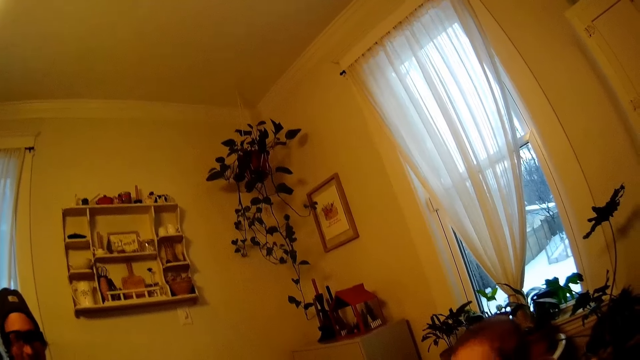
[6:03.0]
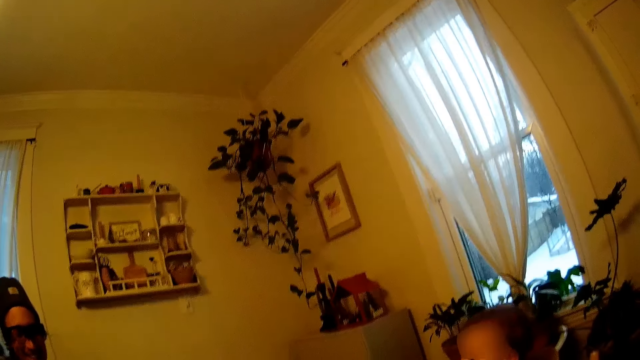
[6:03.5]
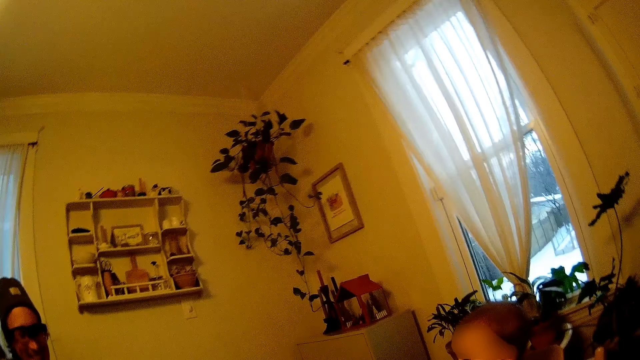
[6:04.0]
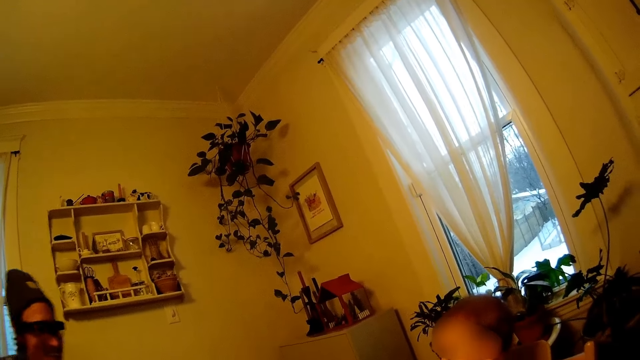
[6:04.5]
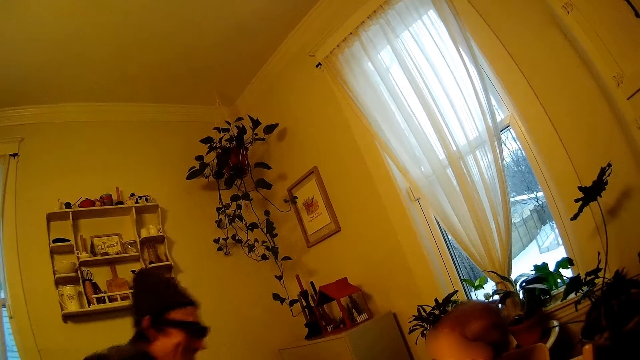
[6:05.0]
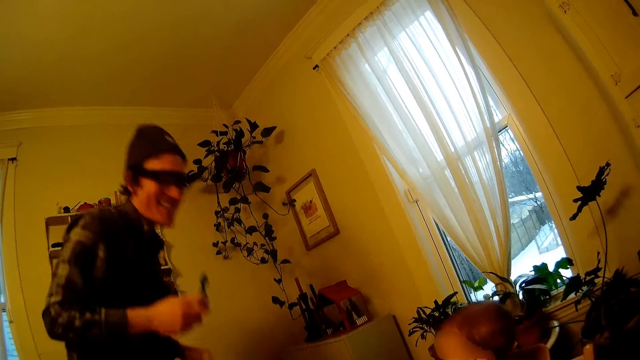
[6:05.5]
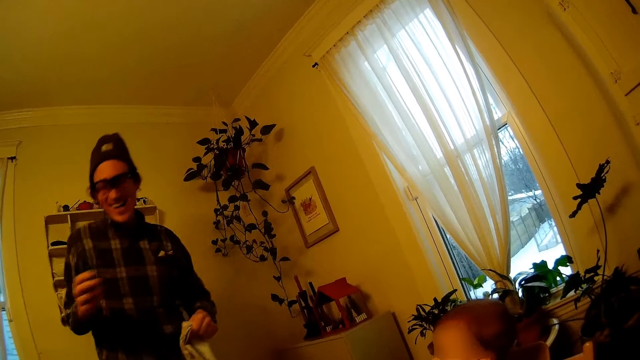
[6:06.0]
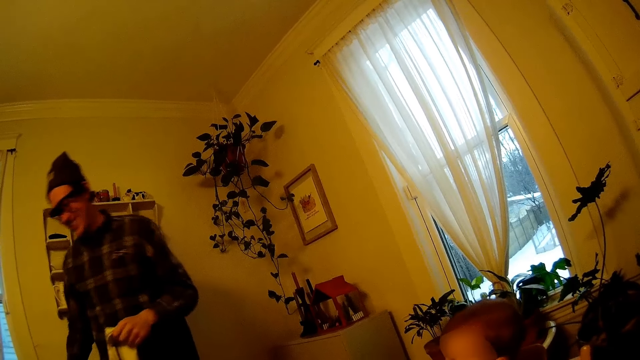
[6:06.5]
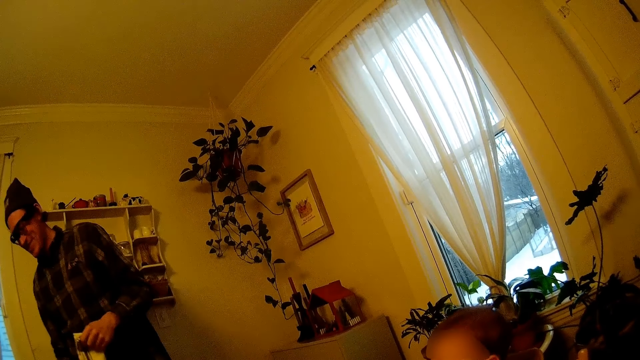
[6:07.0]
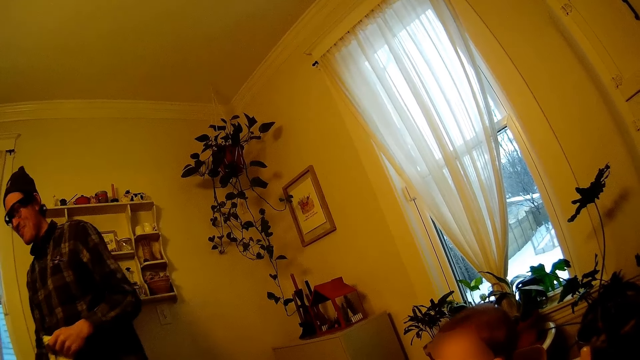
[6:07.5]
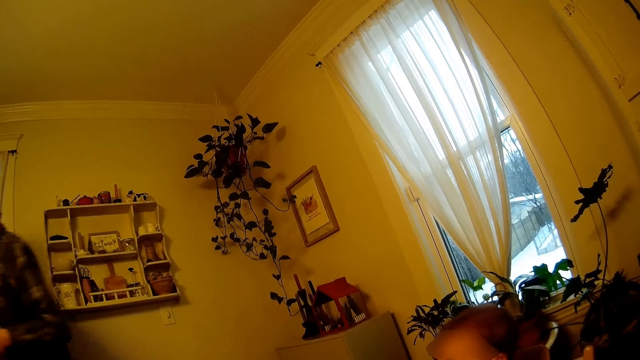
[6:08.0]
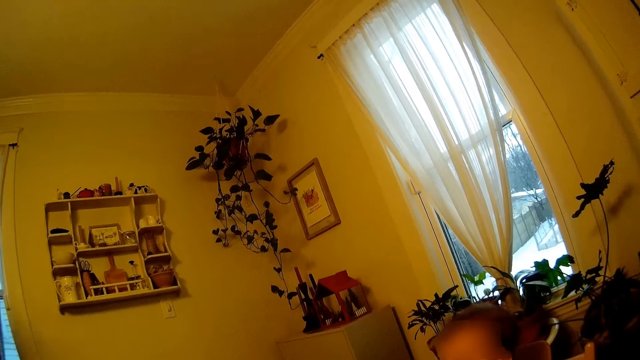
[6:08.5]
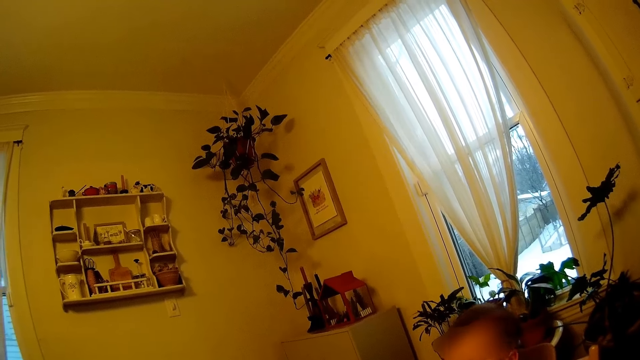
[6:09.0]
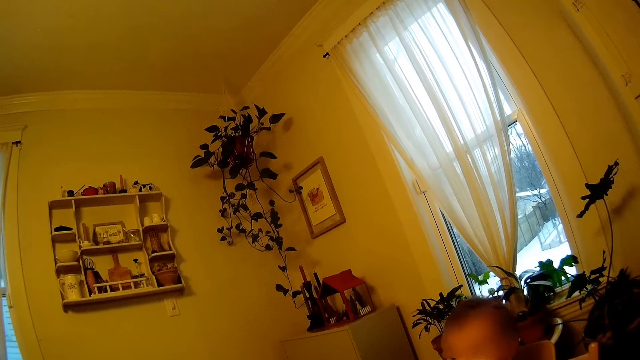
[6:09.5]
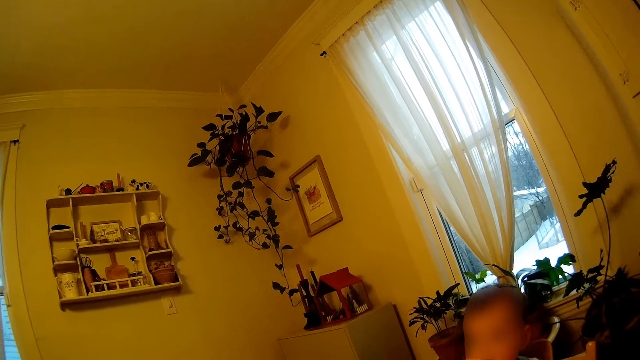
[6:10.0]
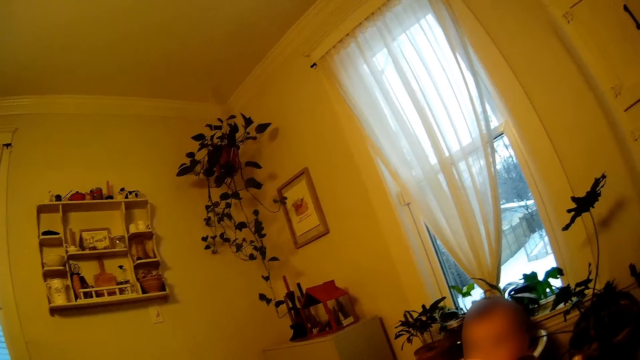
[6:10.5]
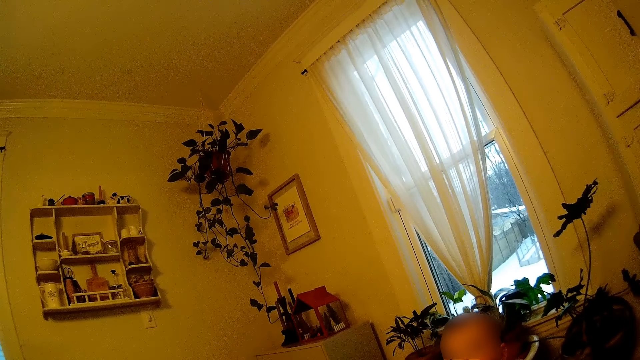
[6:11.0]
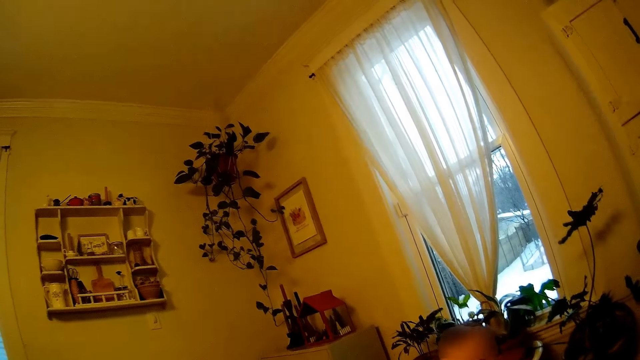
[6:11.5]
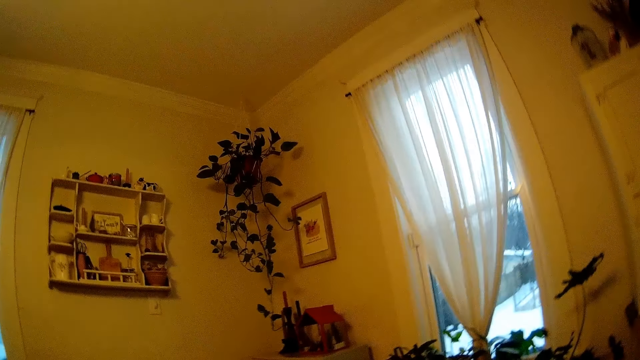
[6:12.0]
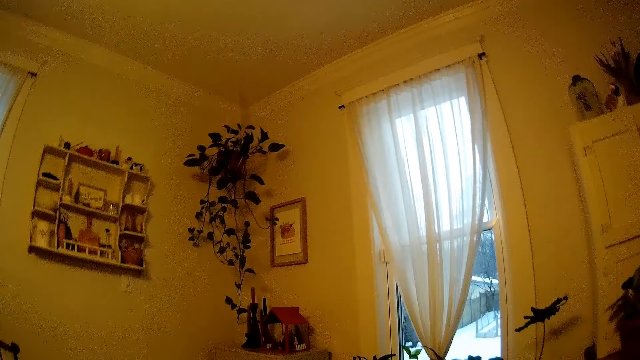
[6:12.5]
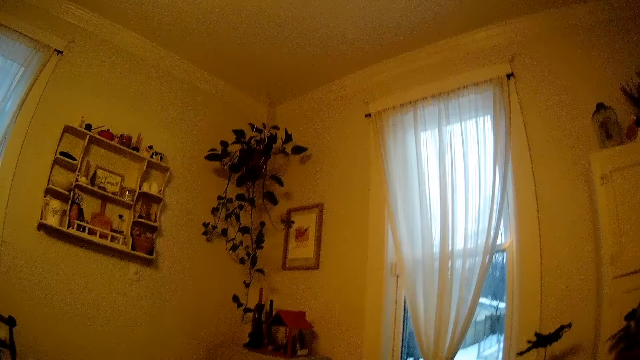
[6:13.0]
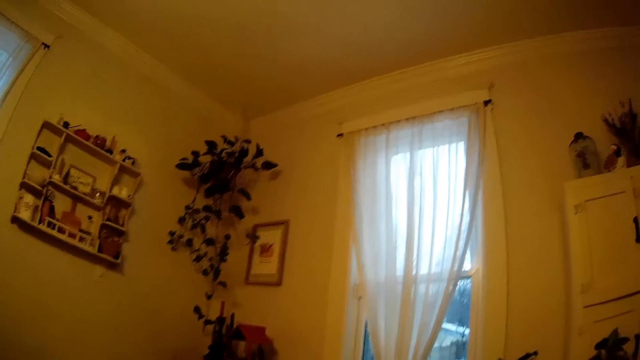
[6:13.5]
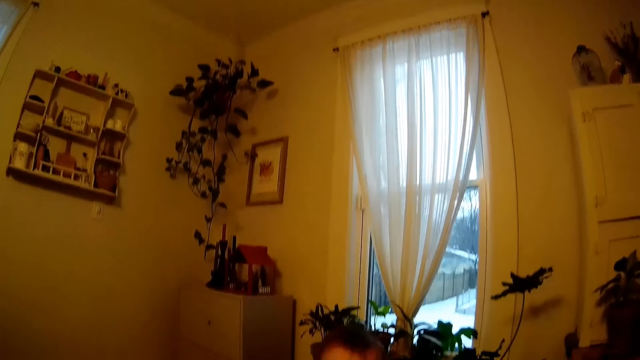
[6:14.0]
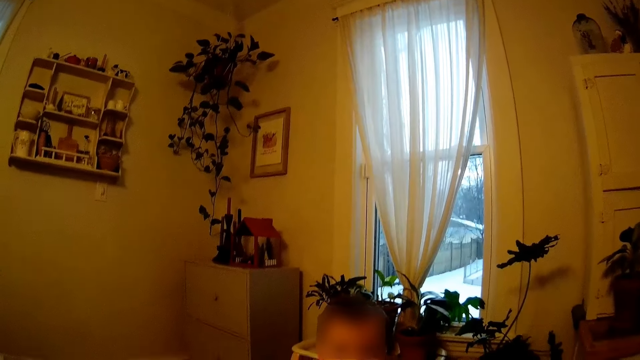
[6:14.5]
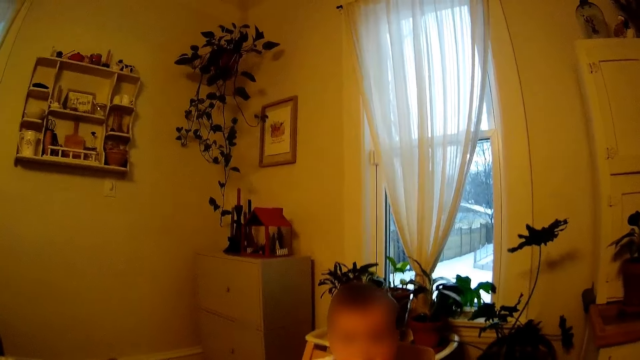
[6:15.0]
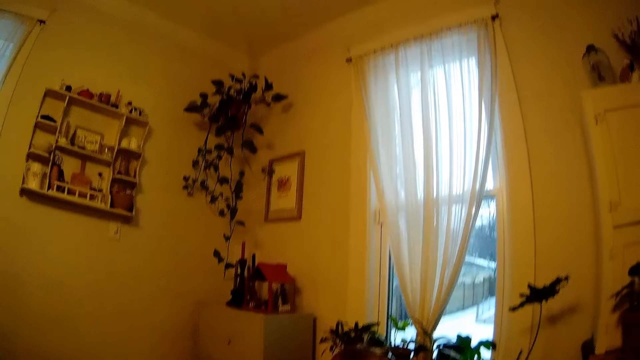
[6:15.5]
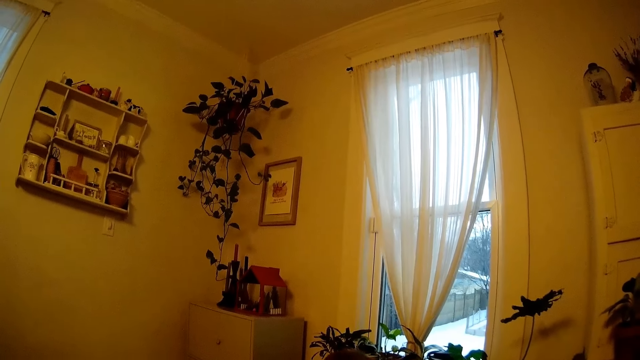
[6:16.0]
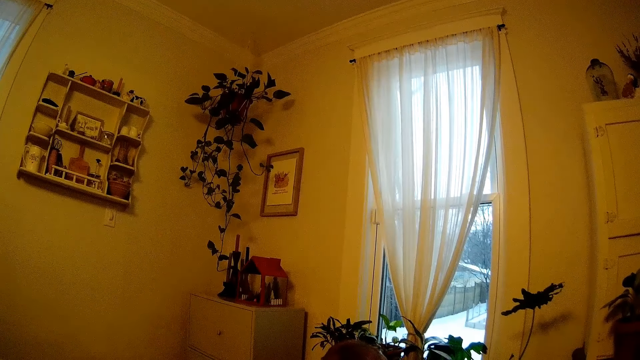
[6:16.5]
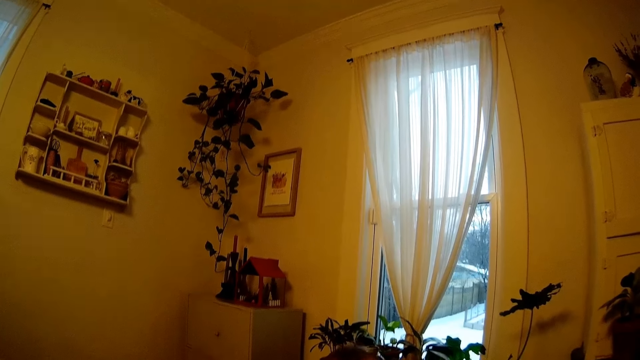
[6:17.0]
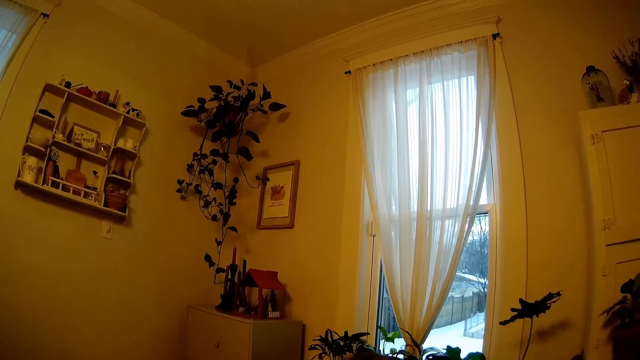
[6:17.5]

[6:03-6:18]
The man stands up and leaves the dining table. The camera wearer looks around and interacts with the man.

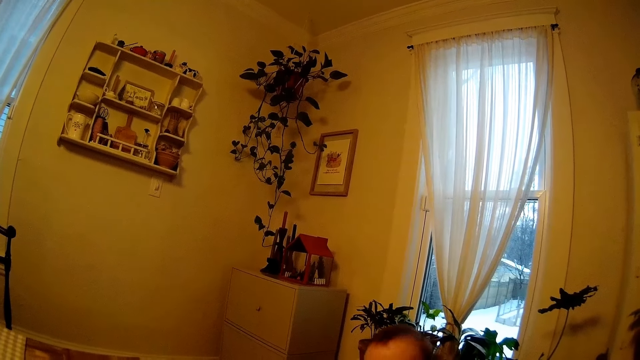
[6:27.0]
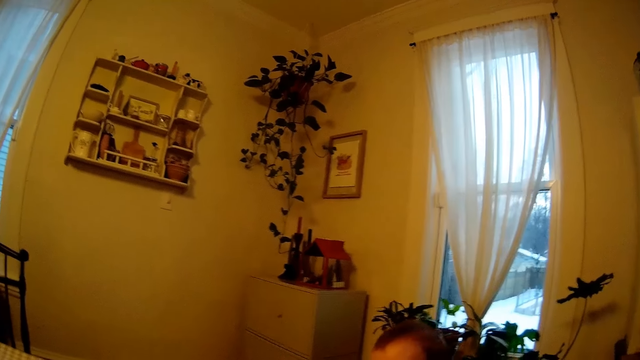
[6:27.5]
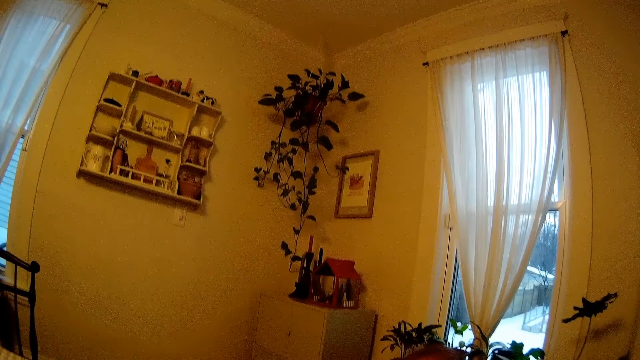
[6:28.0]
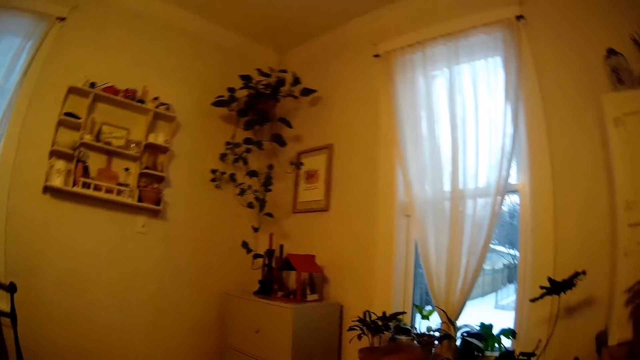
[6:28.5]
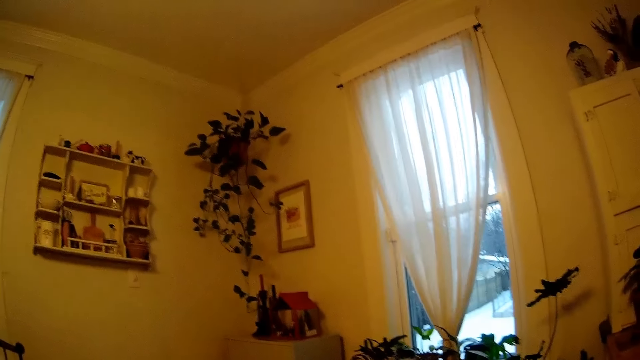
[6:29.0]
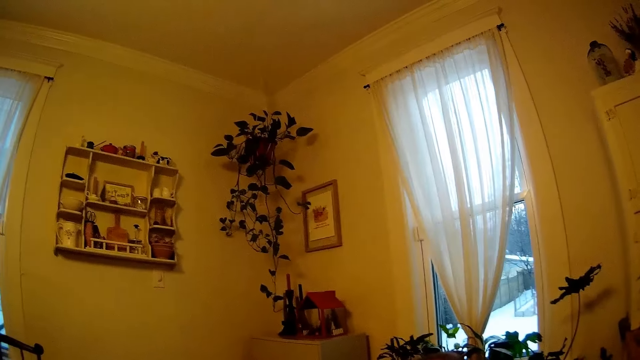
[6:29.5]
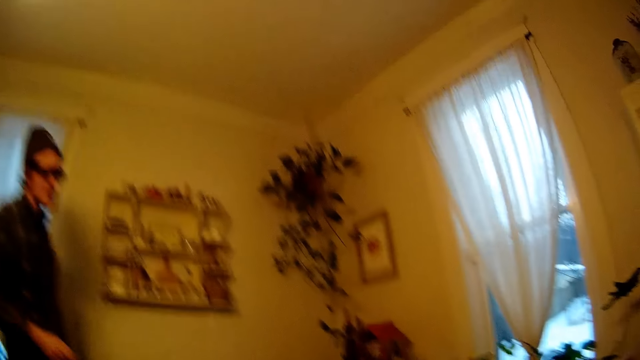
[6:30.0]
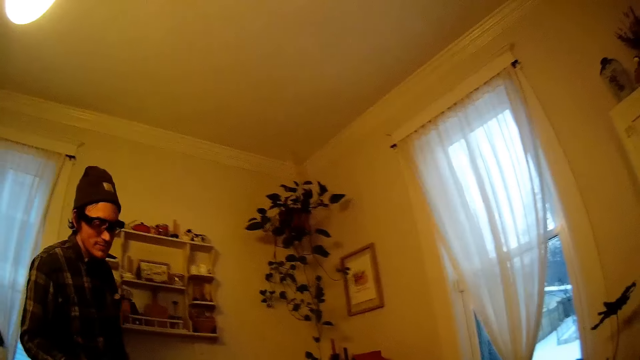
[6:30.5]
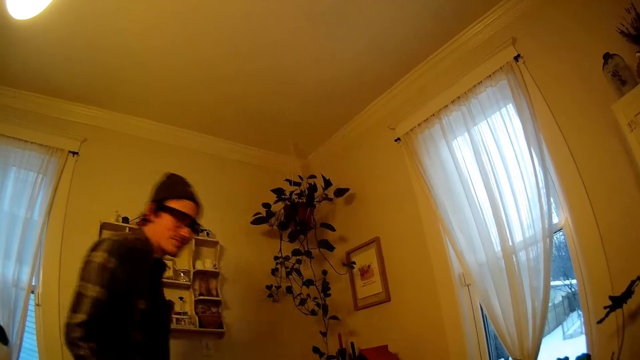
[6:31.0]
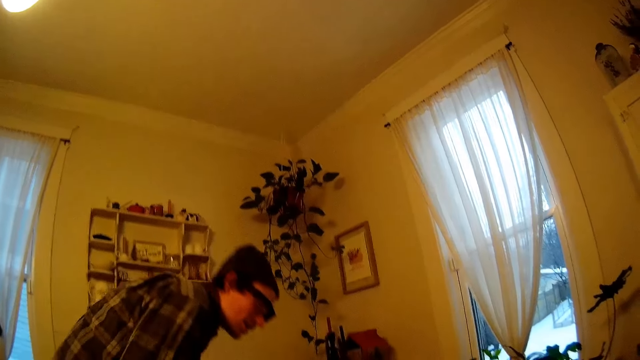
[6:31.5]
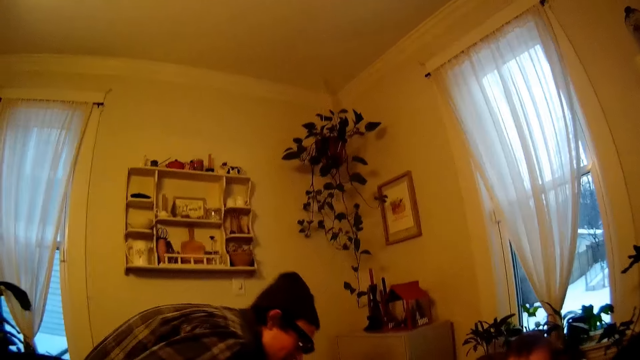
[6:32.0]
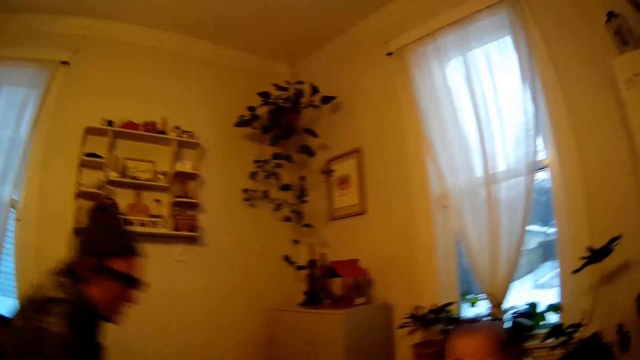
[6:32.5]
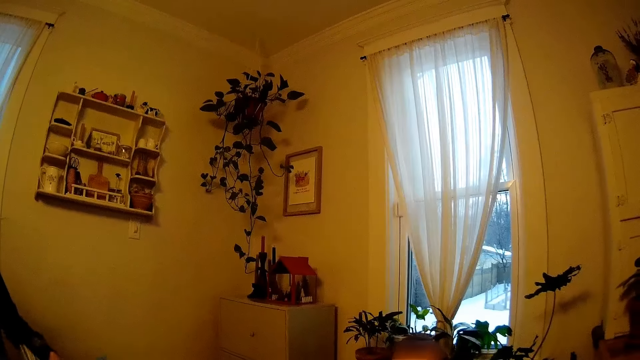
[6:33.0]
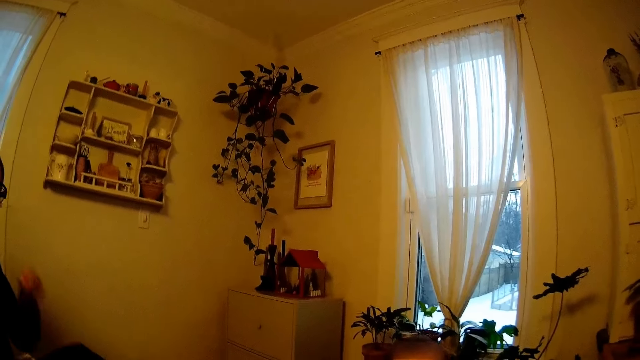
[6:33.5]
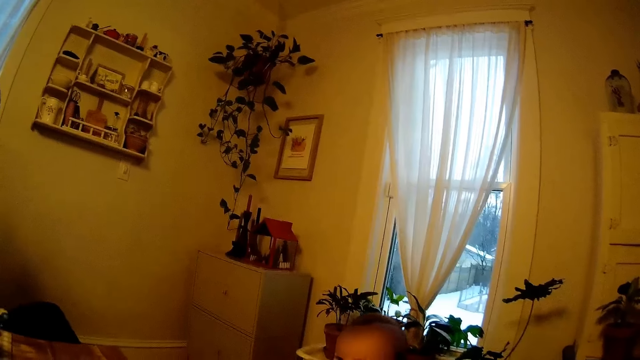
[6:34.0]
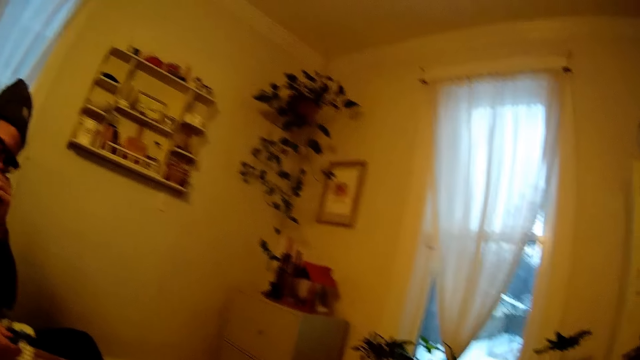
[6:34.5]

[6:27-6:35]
The man walks back to the dining table and sits on the dining chair.
